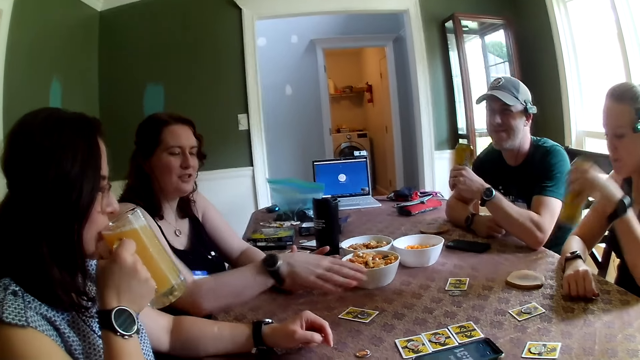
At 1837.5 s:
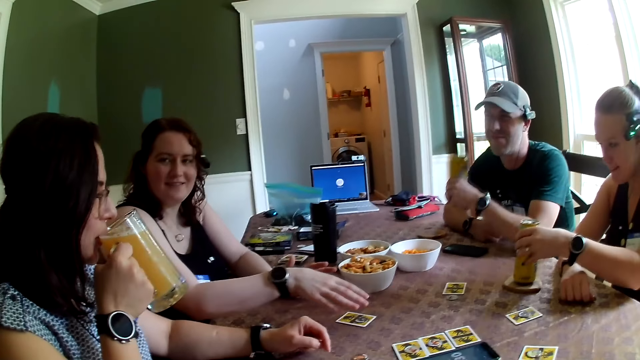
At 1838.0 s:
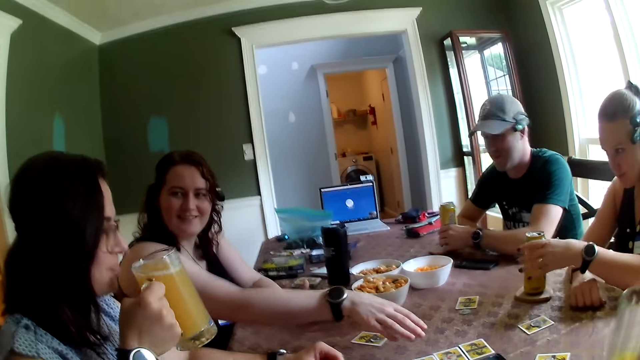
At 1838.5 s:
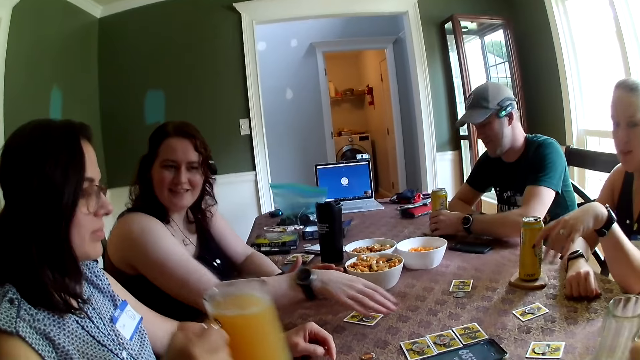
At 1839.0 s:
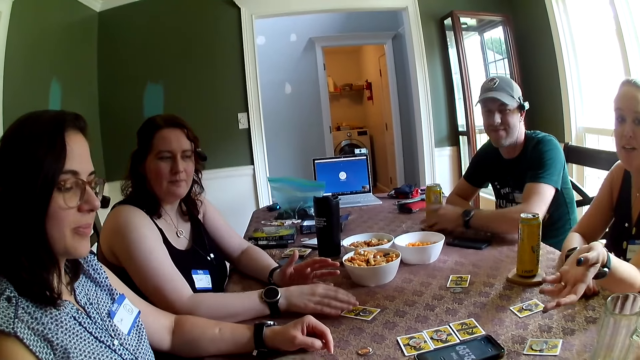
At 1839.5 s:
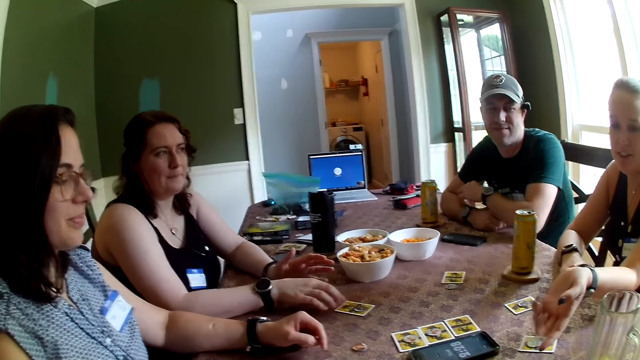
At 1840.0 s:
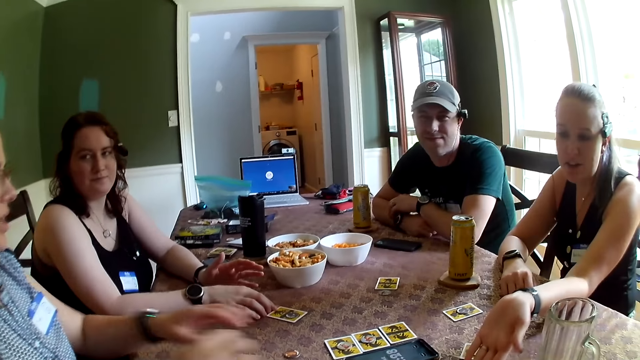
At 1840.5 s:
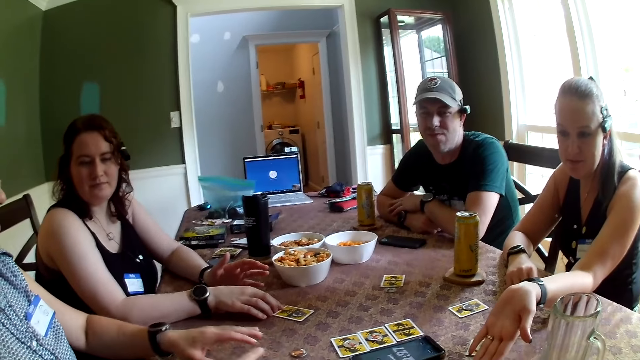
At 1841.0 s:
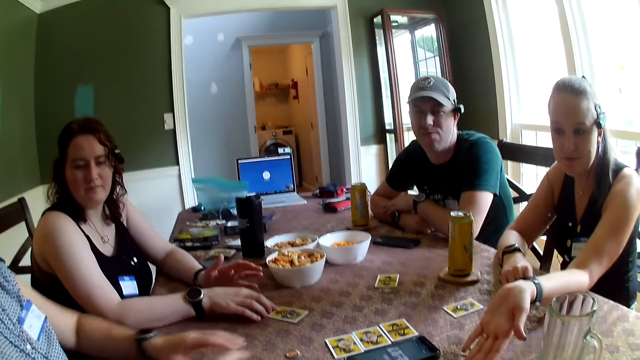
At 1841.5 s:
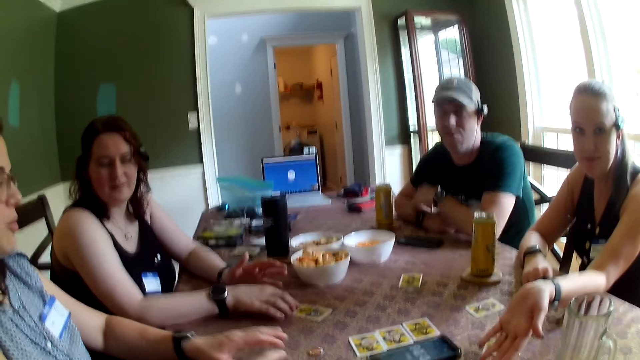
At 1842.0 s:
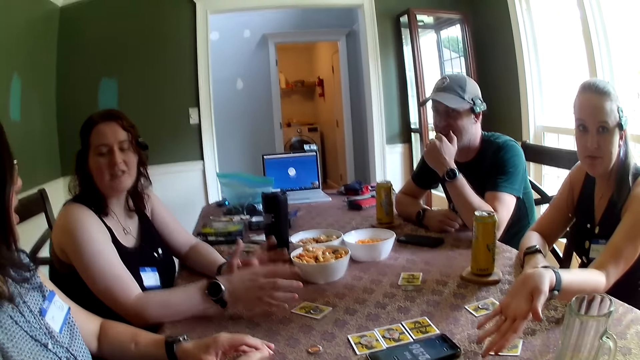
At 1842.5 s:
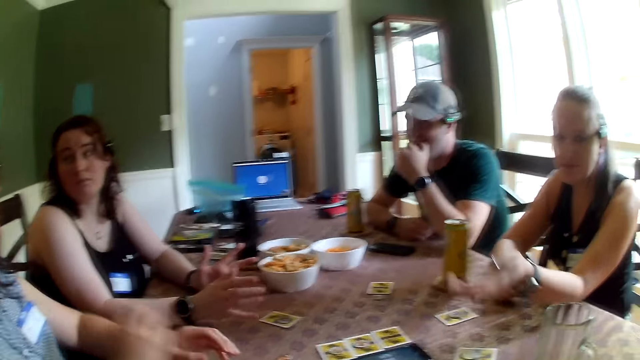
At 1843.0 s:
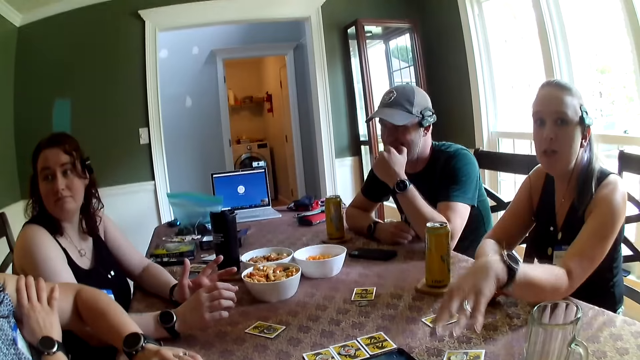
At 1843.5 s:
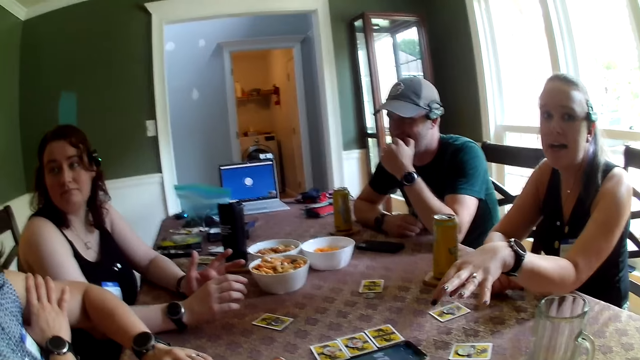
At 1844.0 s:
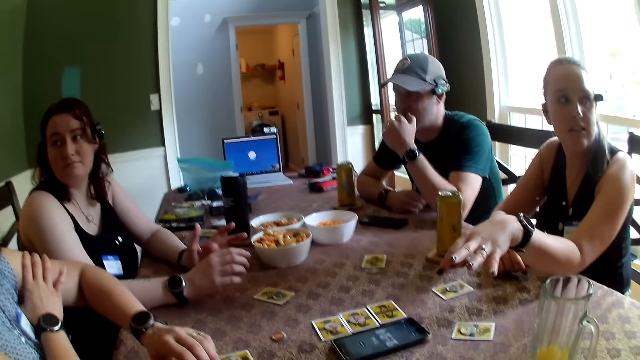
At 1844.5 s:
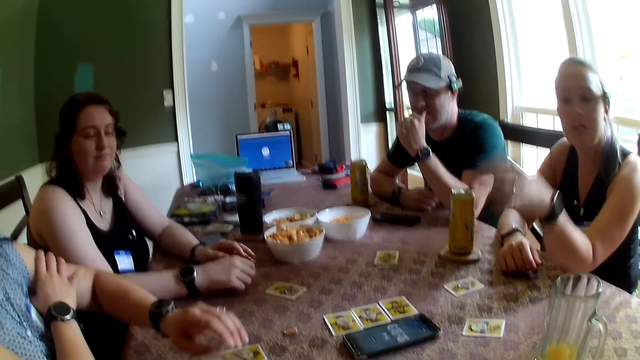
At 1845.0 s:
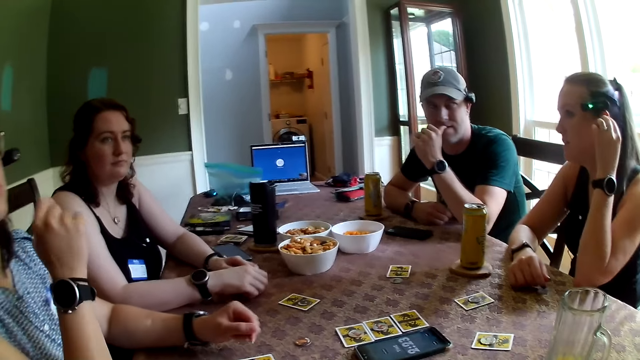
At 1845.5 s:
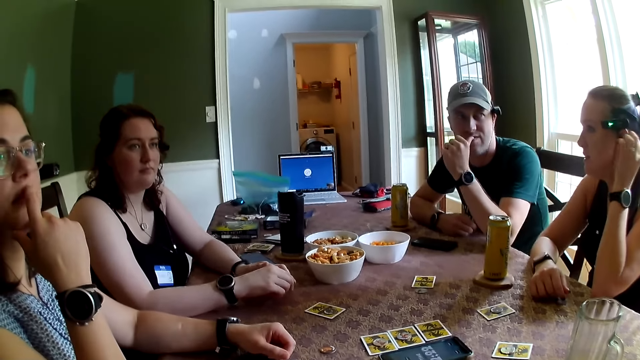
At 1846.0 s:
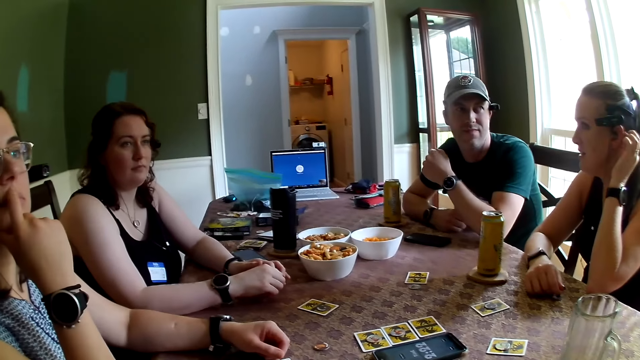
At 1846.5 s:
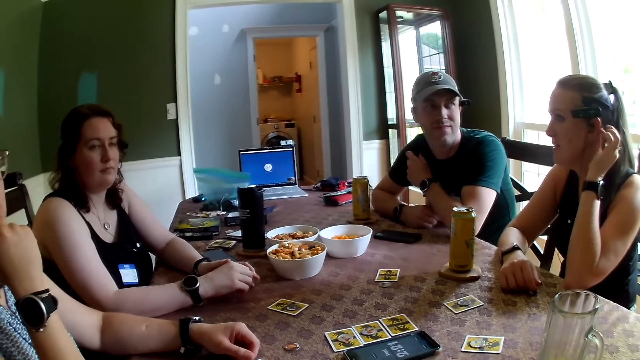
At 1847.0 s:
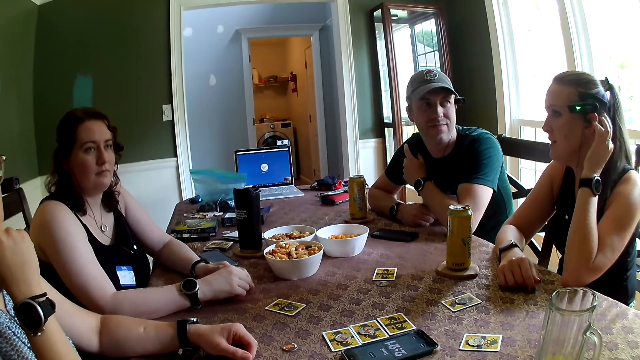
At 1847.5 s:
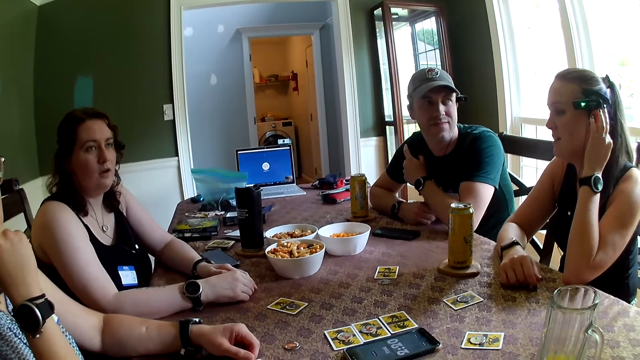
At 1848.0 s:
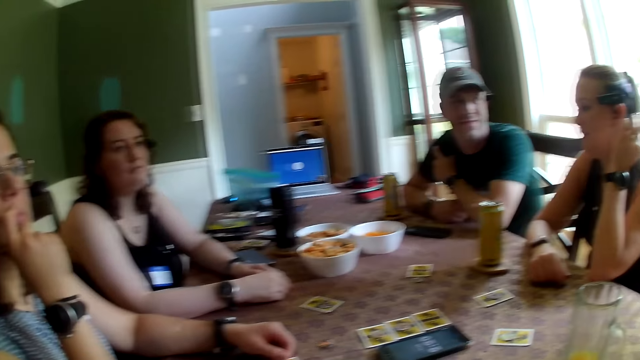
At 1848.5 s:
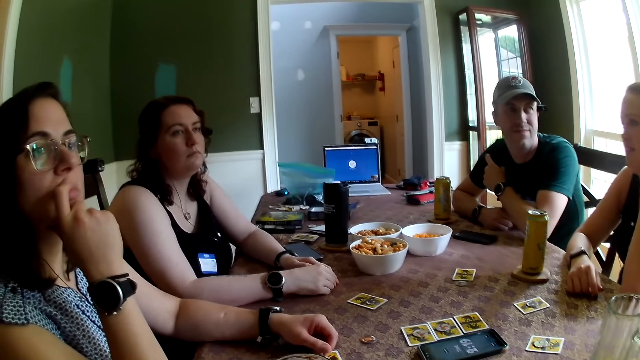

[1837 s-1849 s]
A woman places a can of beer on a coaster on the table with her left hand. A man places a can of beer on the table with his left hand. Another woman places a glass of juice on the table with her right hand. The camera wearer talks with friends. Another man talks to the camera wearer and the group of people.

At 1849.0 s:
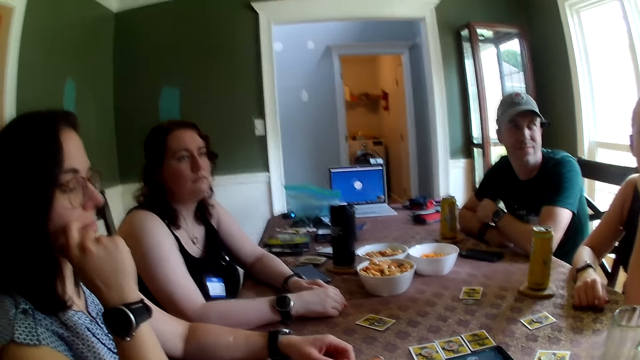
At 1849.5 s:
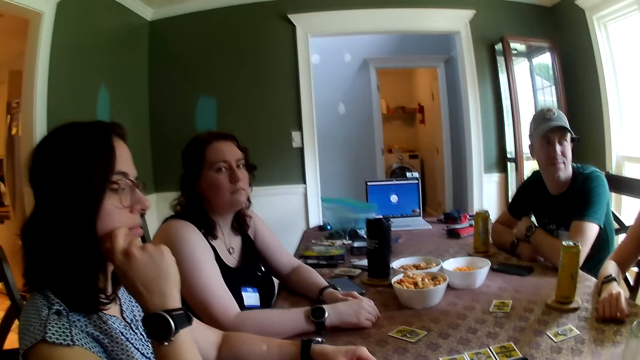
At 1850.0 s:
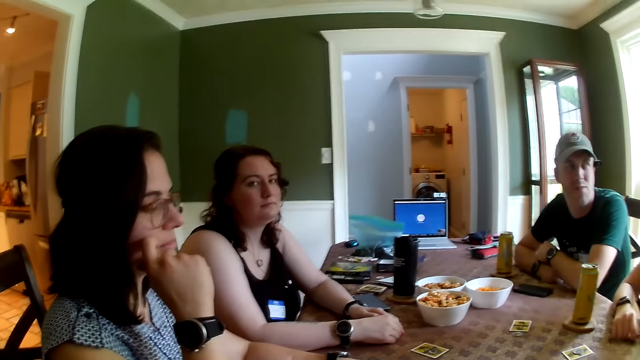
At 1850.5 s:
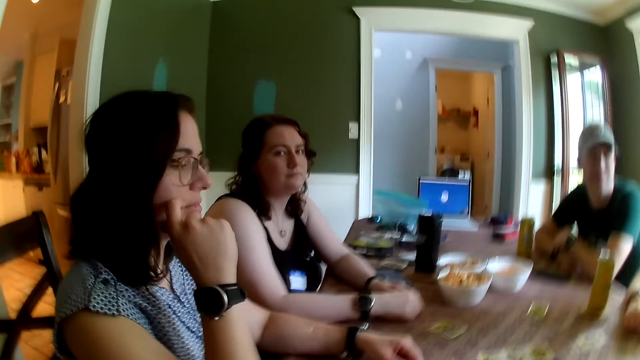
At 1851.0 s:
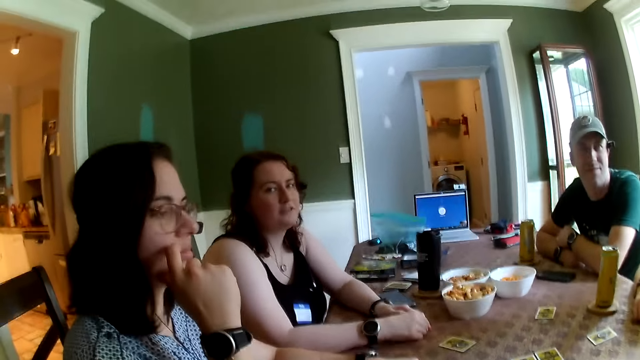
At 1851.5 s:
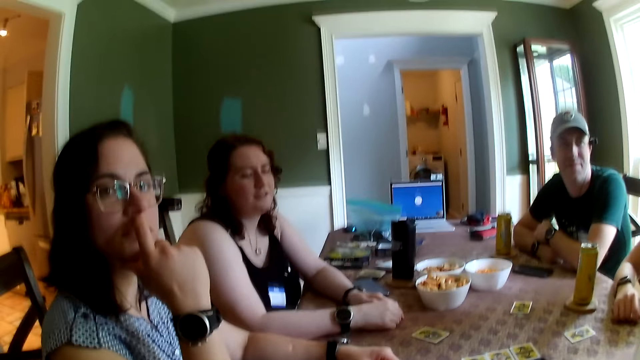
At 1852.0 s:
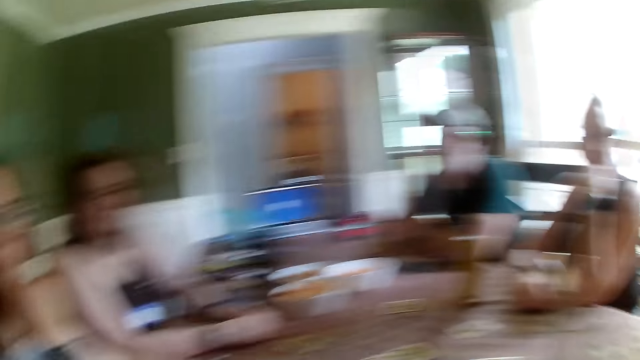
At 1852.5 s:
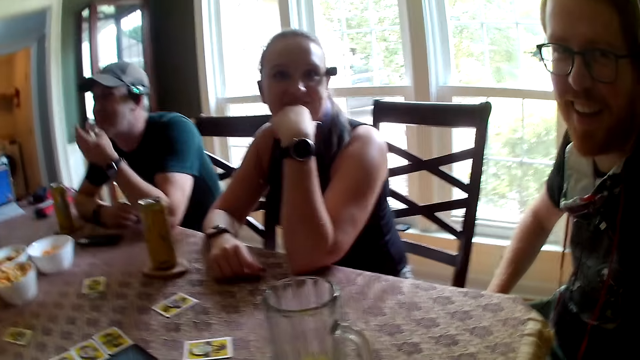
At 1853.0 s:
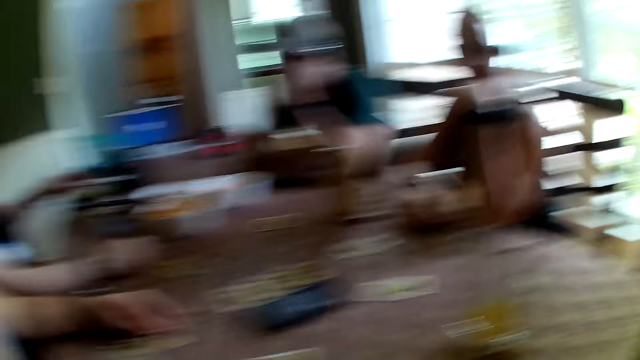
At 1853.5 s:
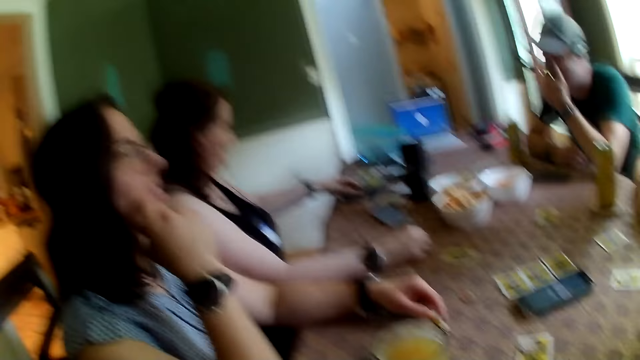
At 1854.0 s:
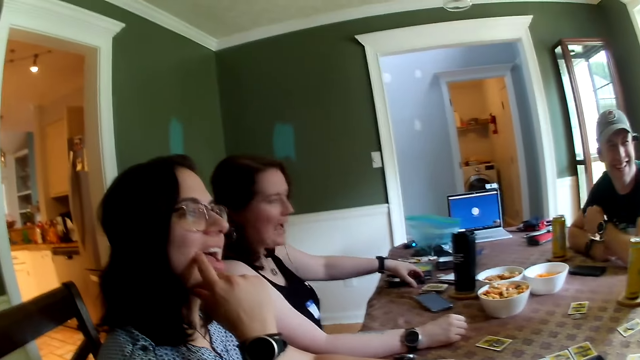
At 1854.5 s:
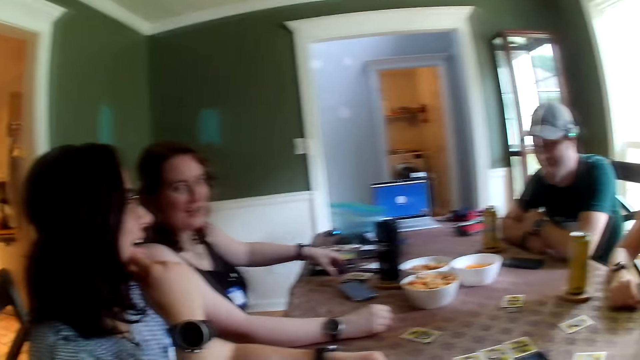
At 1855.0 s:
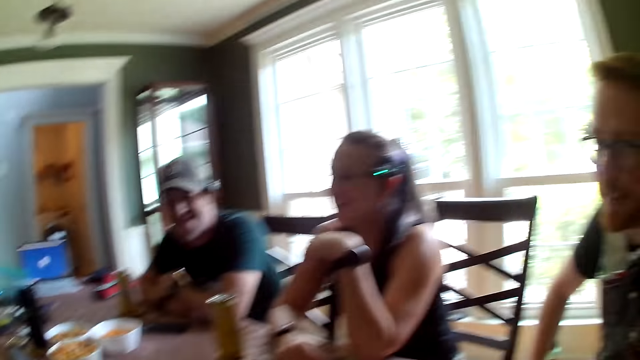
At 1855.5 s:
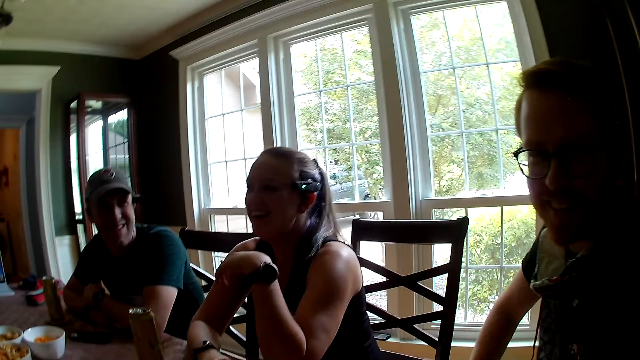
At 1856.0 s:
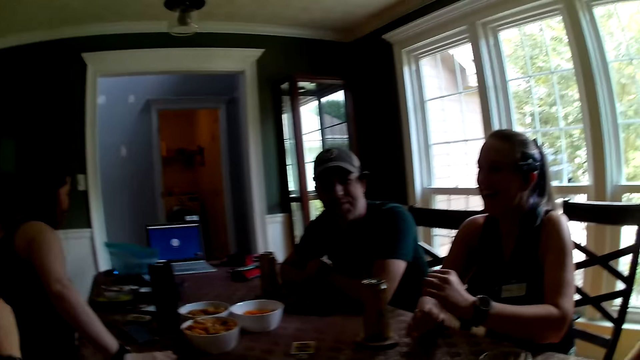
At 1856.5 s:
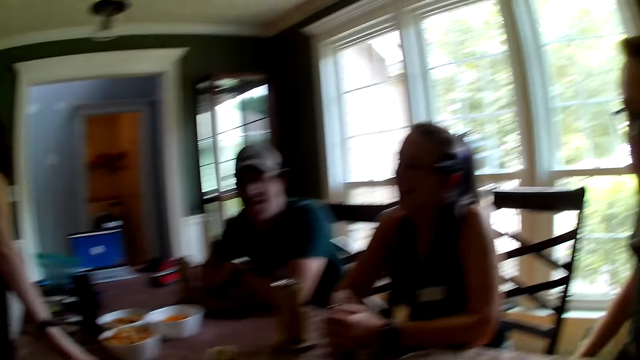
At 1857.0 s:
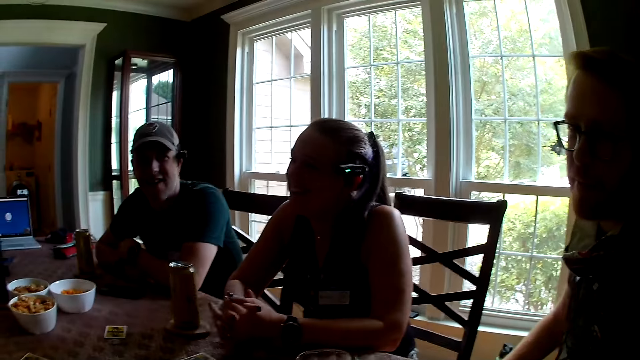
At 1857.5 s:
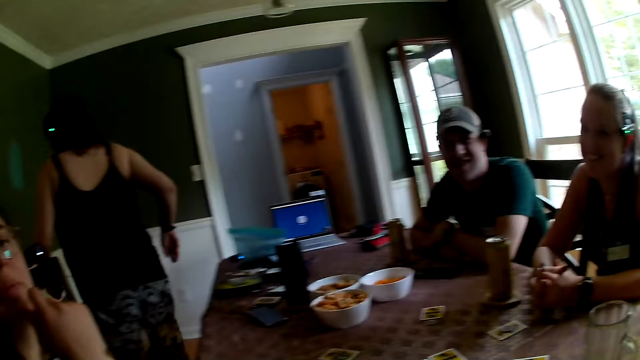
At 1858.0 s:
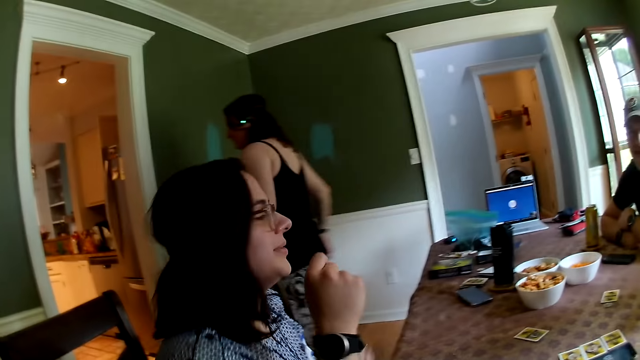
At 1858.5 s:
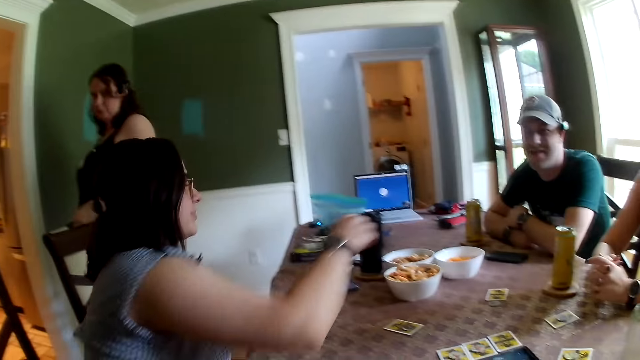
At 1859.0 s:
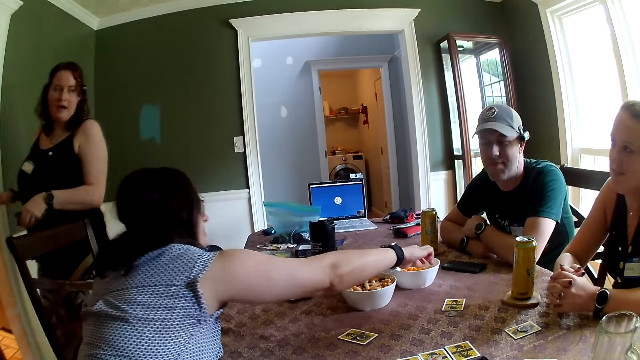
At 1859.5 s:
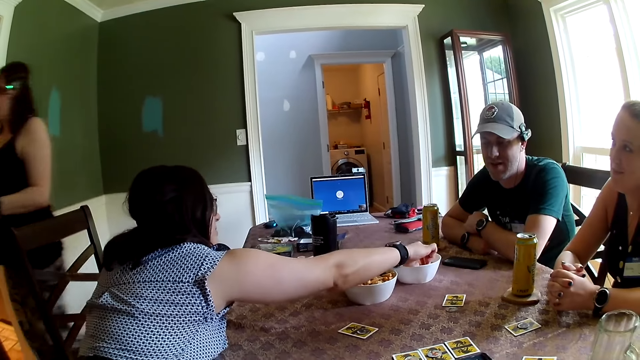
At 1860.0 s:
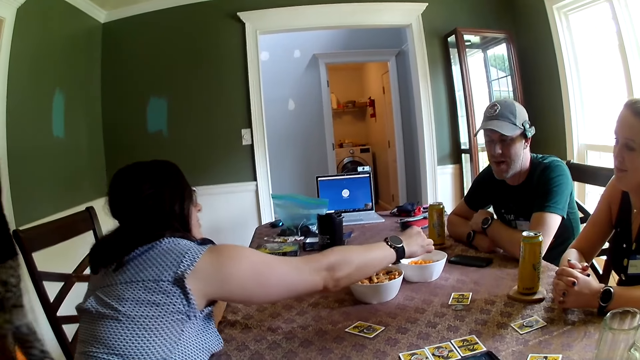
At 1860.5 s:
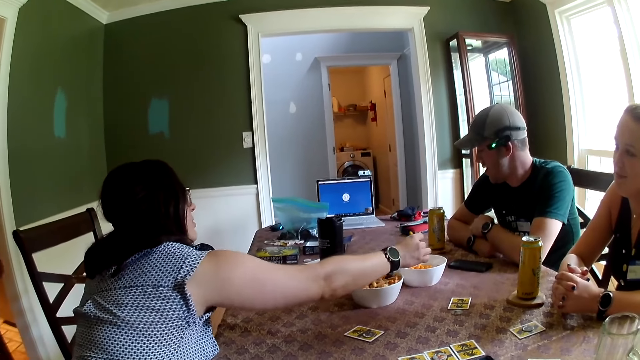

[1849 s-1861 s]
The woman picks the phone from the table with her left hand. The woman walks away from the table. Another woman picks fries from the bowl on the table with her right hand.
